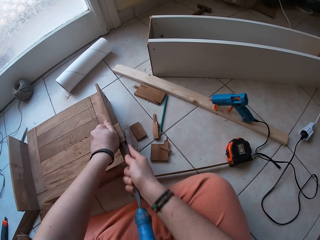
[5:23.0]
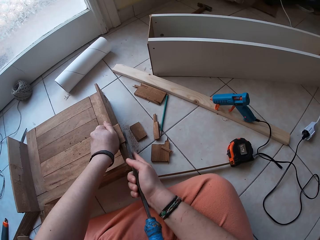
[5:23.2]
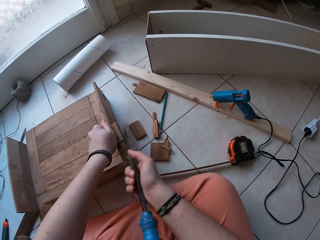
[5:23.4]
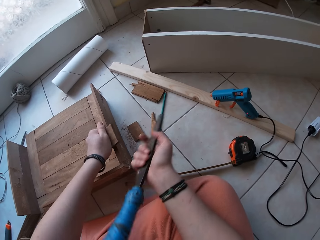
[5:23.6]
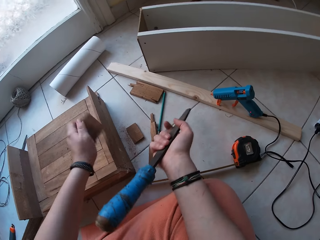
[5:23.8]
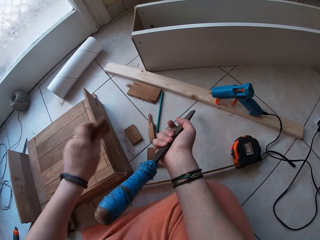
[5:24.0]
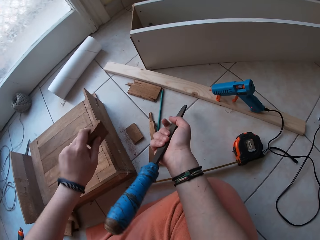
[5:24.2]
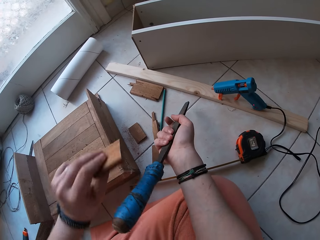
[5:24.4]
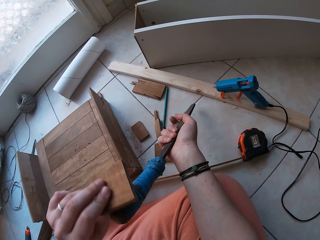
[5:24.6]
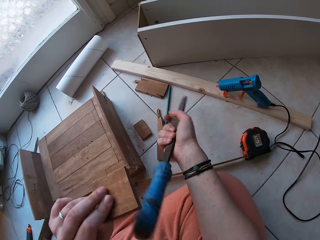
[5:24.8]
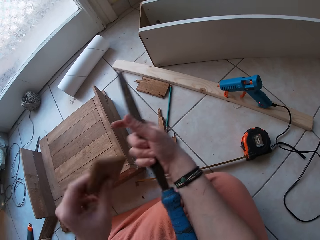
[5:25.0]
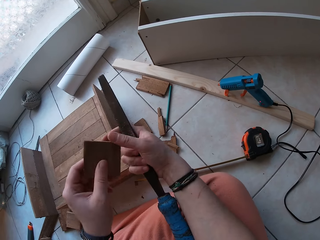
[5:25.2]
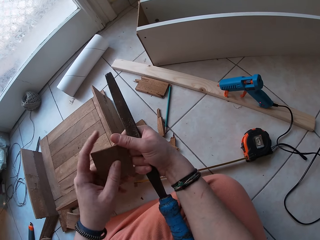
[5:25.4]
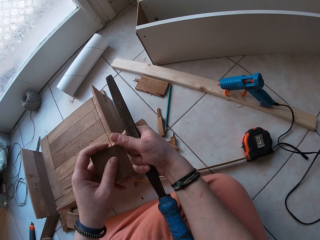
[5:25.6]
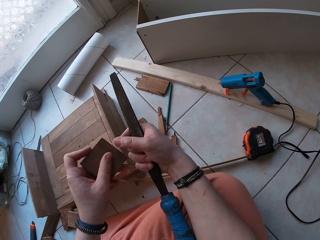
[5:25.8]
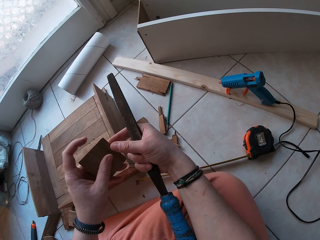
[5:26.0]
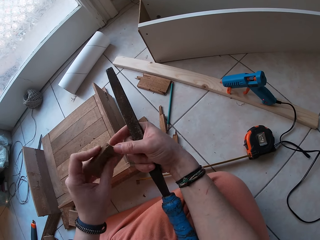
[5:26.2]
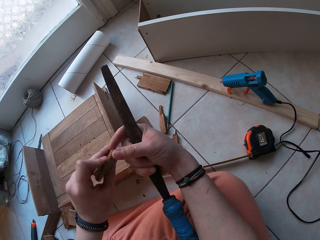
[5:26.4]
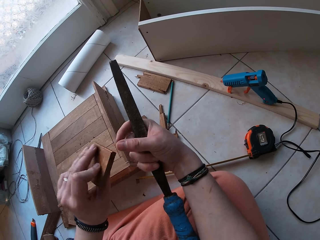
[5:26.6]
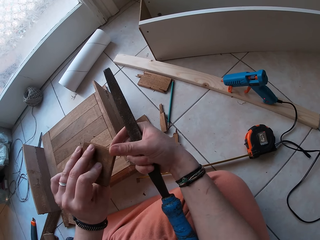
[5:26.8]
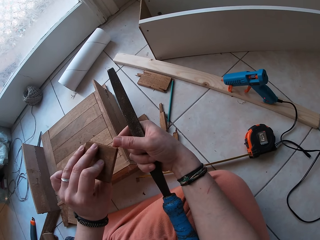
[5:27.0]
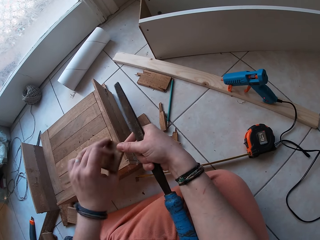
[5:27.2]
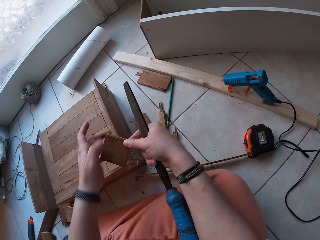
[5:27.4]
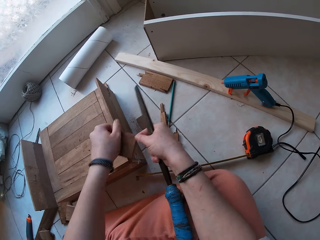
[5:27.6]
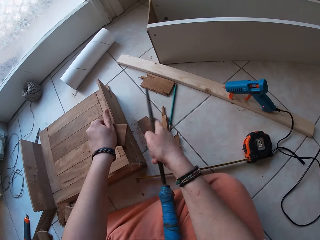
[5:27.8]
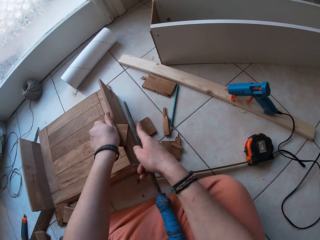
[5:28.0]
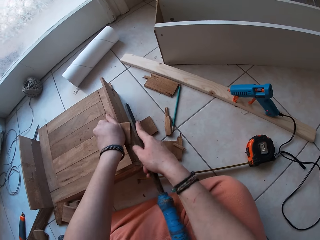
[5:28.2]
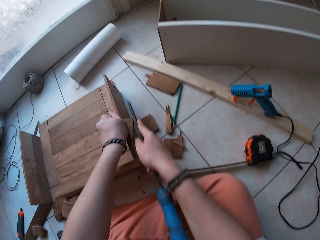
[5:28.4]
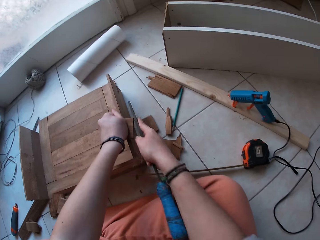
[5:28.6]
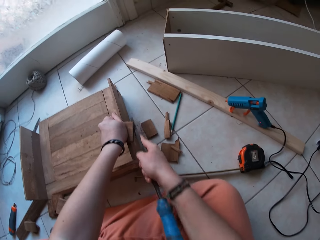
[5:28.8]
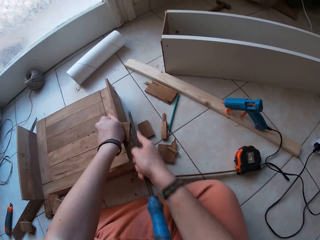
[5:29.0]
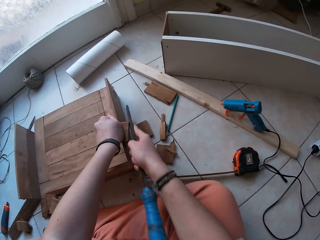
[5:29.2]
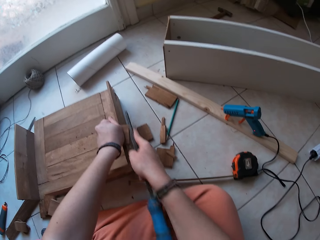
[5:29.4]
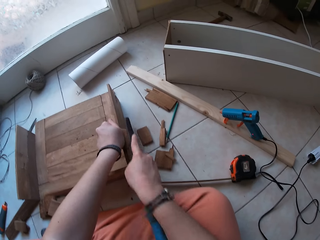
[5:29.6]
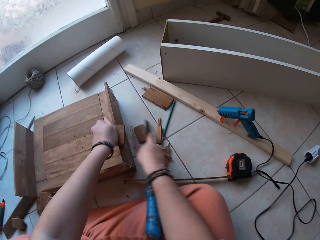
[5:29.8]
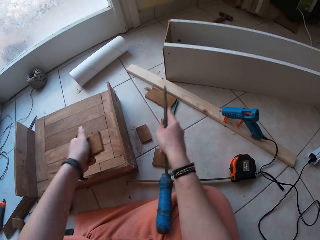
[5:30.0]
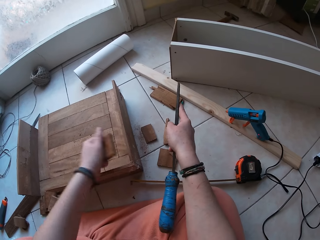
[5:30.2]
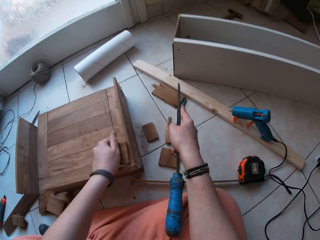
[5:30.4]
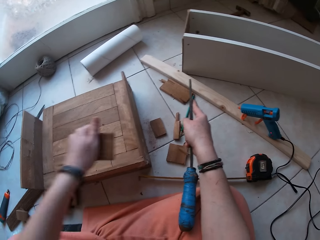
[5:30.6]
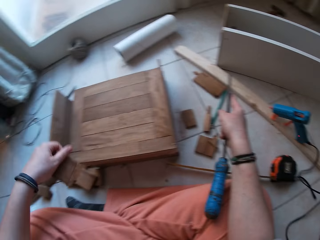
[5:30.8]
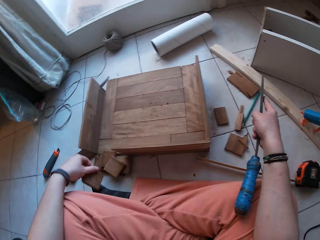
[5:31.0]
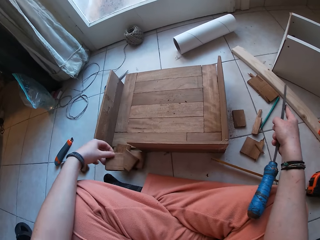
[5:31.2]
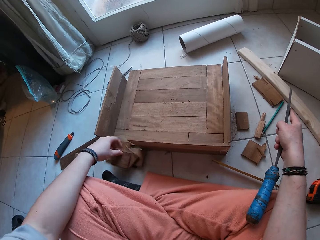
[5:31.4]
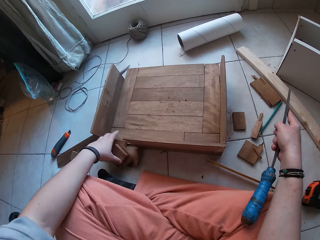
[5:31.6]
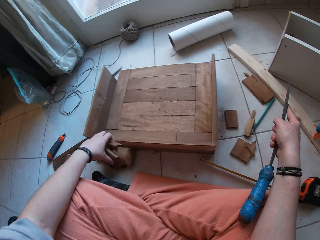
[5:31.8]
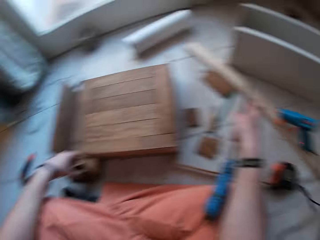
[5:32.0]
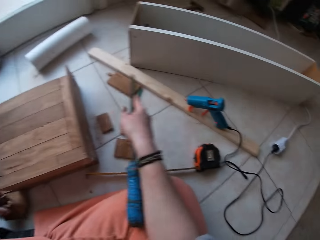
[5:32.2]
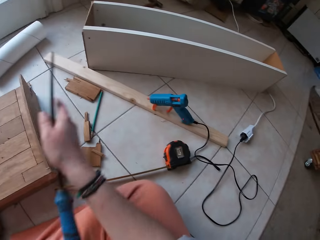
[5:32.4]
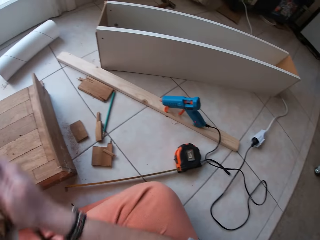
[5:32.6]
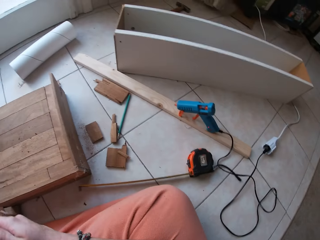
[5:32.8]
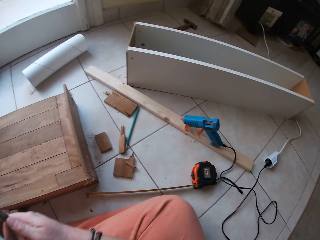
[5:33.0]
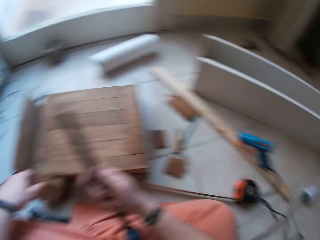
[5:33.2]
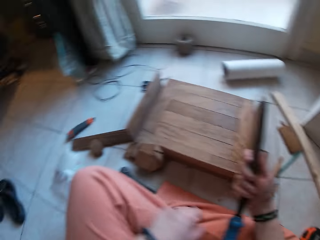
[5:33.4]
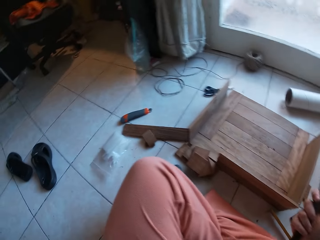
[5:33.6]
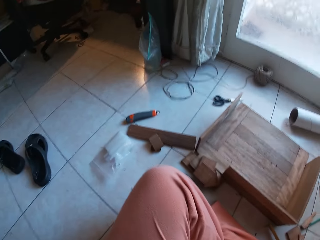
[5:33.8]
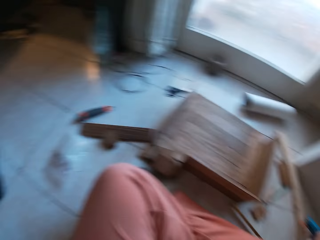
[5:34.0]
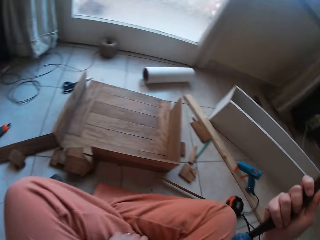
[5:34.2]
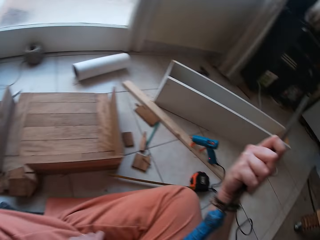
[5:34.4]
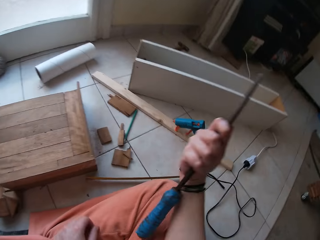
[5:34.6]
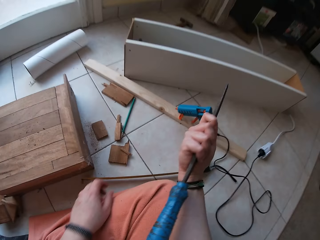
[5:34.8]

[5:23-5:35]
The camera wearer moves the file away, lifts the wood, and hits the wood. He flips the wood with his left hand, touches the wood, and puts the wood down. He files the small wood with the wood smoother. He moves the file away, moves the wood away, and hits the wood. He hits the wood again. He drops the small wood on the ground. He lifts the file.

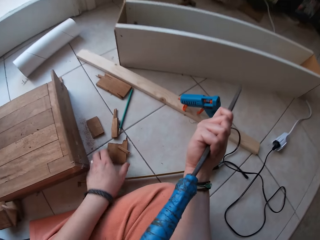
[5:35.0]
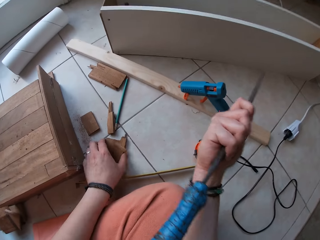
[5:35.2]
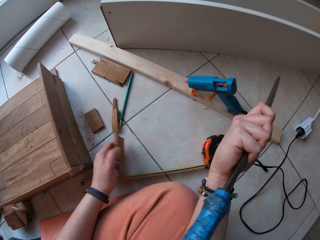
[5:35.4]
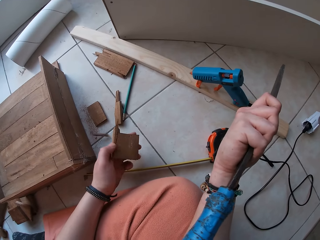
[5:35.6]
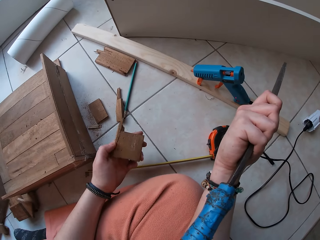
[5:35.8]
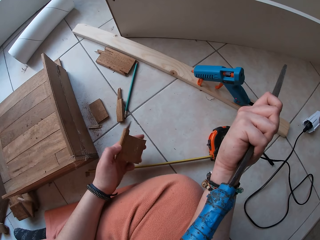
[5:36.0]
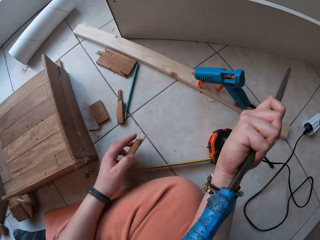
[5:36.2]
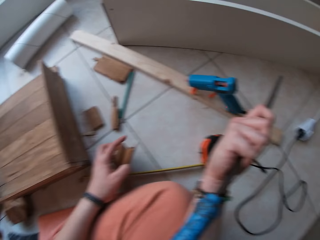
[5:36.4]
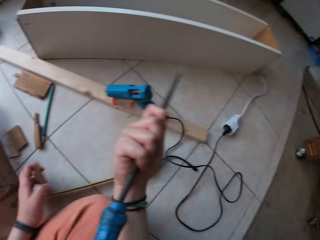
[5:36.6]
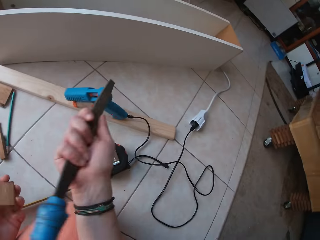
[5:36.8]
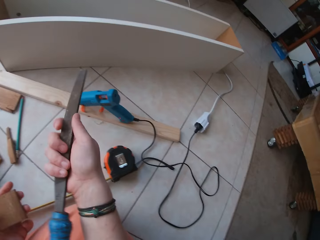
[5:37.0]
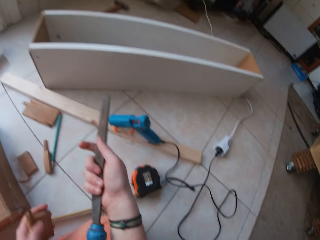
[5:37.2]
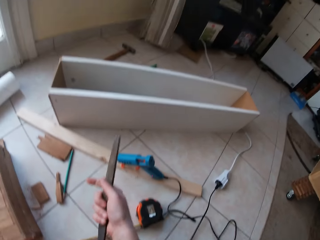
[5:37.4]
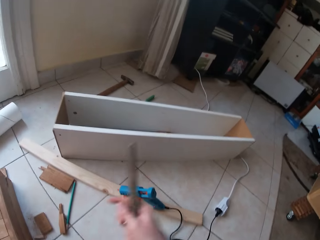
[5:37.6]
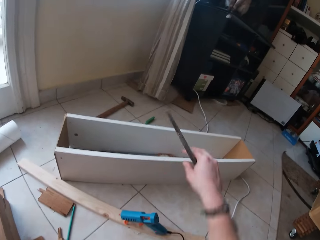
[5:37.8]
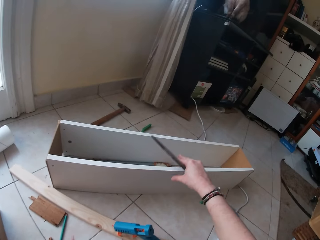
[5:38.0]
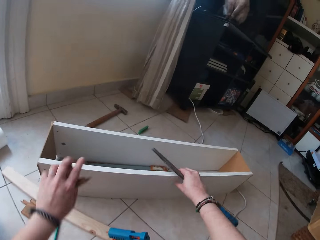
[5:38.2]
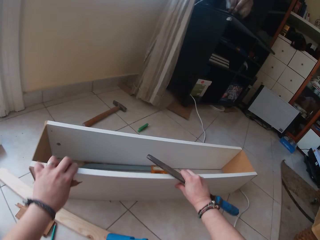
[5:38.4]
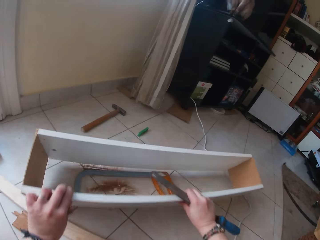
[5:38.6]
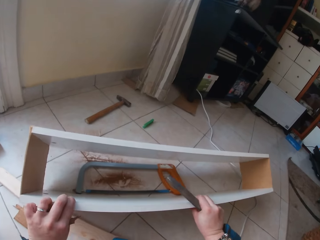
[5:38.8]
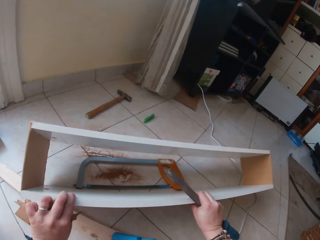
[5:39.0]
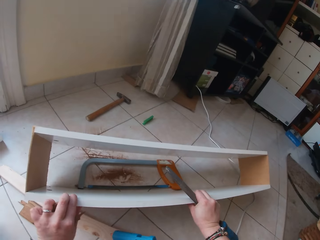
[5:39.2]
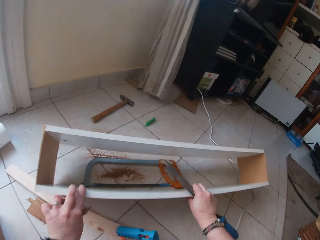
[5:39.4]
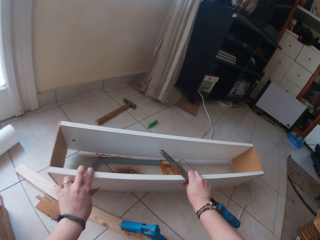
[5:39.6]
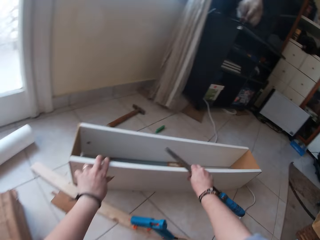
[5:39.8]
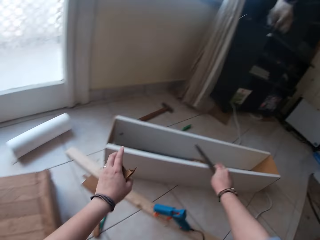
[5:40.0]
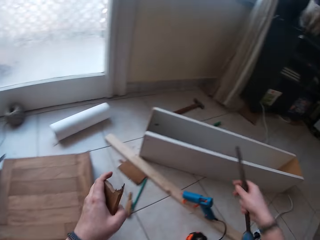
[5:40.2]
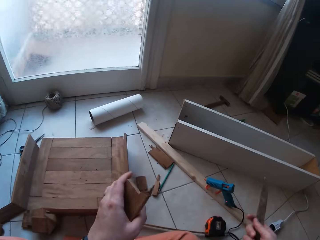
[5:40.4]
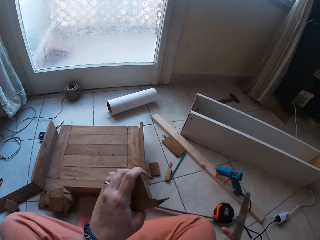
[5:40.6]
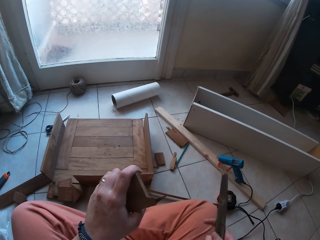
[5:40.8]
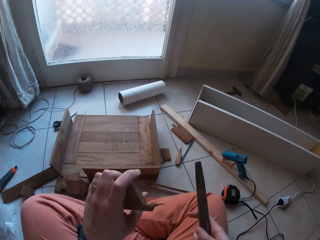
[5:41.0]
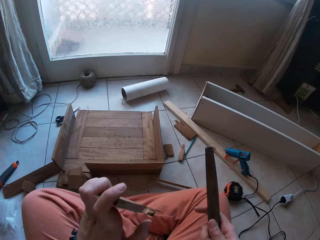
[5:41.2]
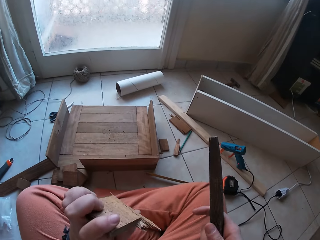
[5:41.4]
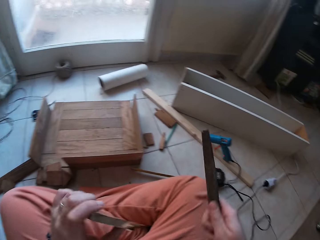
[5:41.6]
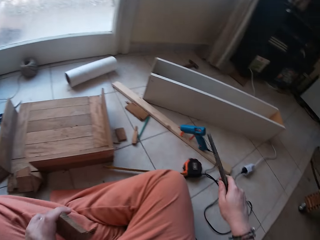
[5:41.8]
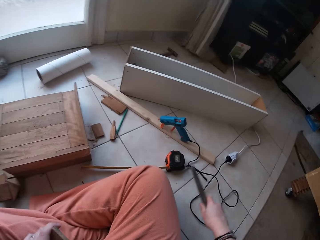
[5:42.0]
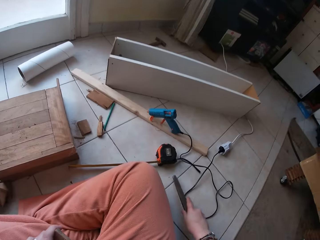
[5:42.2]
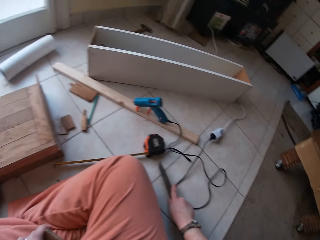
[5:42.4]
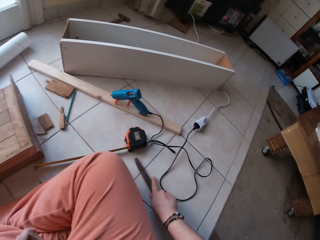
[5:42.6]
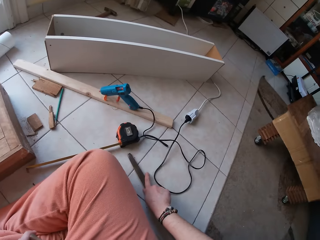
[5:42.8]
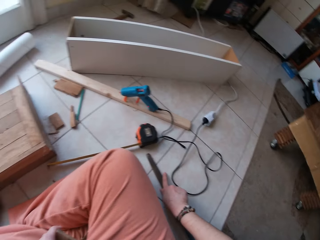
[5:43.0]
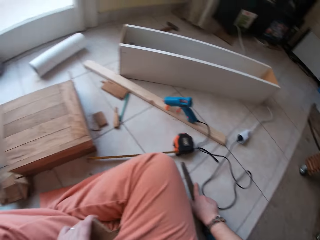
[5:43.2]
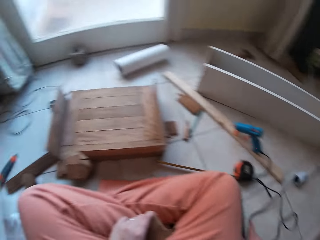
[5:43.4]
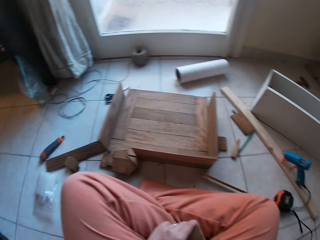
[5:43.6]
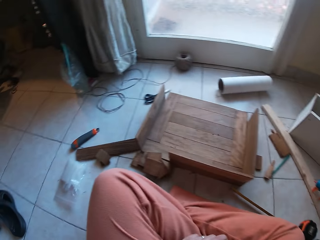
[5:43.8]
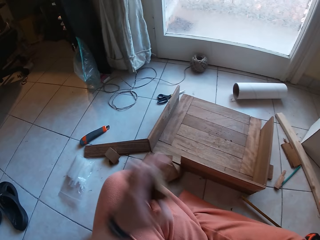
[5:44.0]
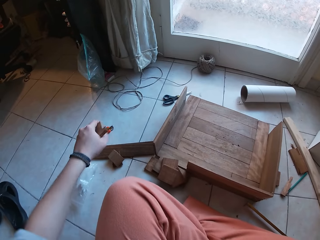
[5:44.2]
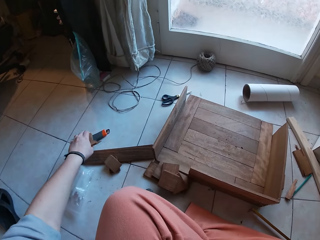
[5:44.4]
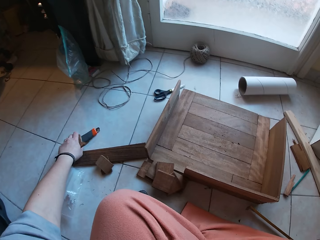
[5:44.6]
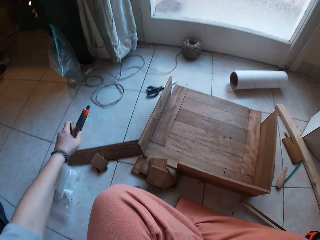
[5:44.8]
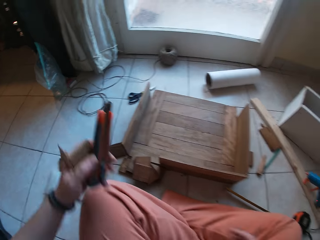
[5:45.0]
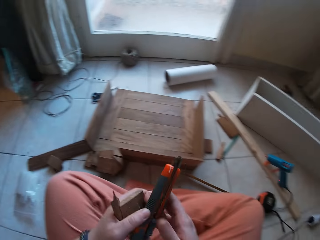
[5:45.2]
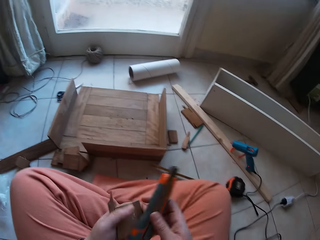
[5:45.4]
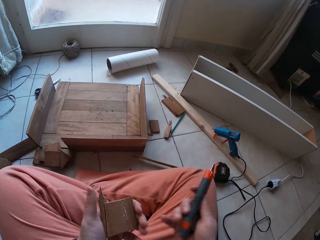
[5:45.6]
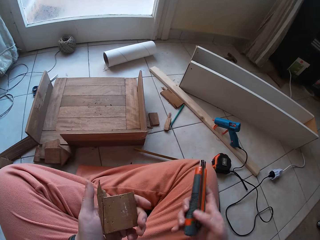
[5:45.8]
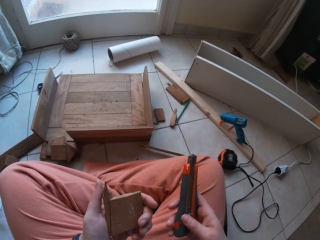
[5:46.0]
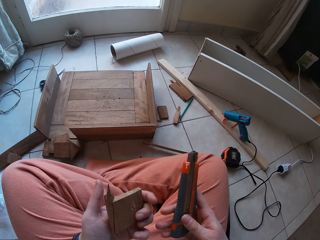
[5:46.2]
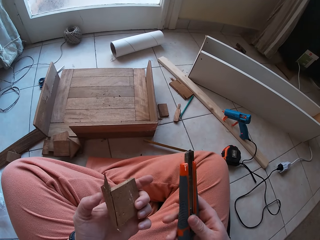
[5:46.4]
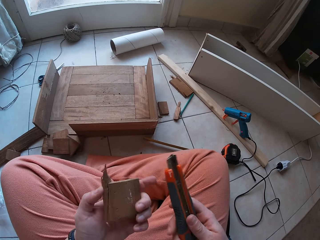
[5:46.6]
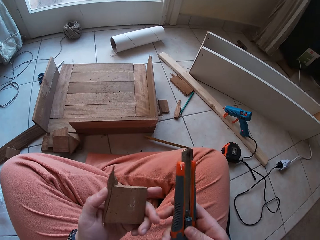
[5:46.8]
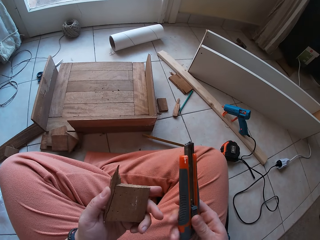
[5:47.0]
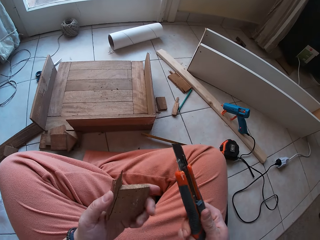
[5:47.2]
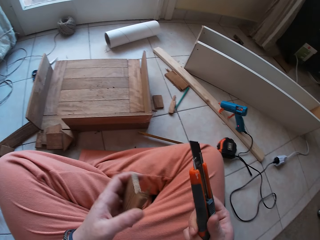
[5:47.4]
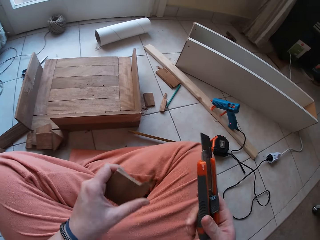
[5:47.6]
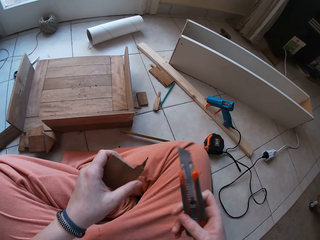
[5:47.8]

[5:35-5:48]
The camera wearer picks up a wood from the ground with his left hand. He turns the wood. He turns the wood again. He tilts a wooden box, pulls the wood with both hands, and moves his hand away from the wooden box. He turns the wood. He drops the wood file on the ground with his right hand. He looks around. He picks up a utility knife with his left hand. He holds the utility knife with the other hand, adjusts the wood in the hand, and turns the wood.
